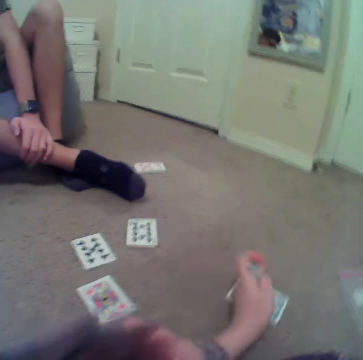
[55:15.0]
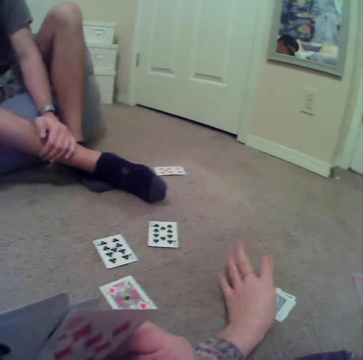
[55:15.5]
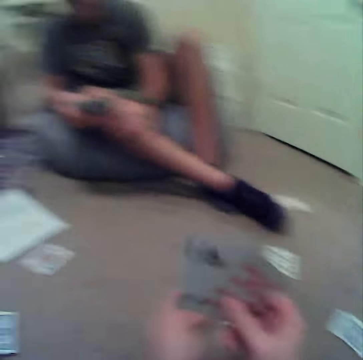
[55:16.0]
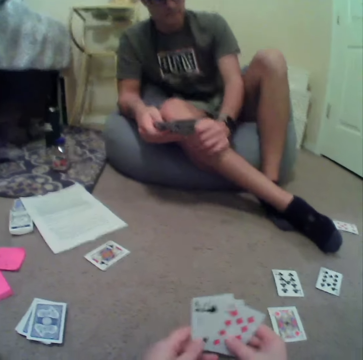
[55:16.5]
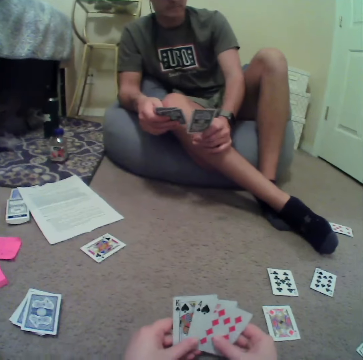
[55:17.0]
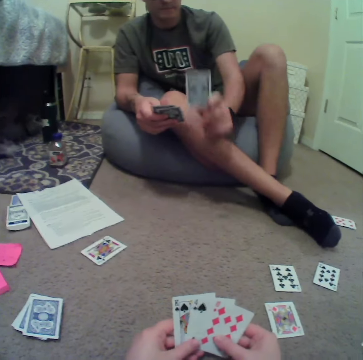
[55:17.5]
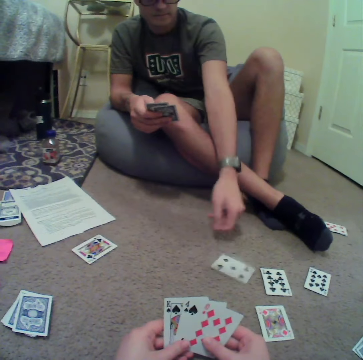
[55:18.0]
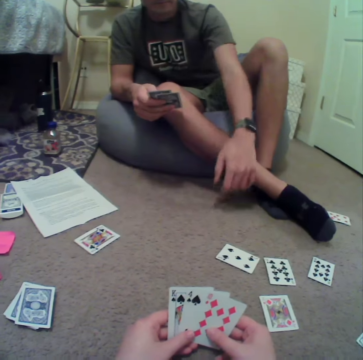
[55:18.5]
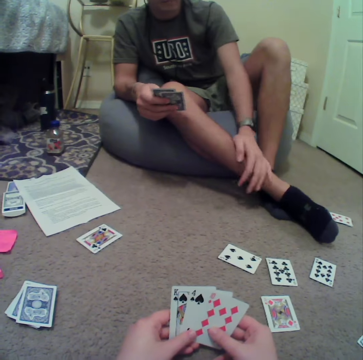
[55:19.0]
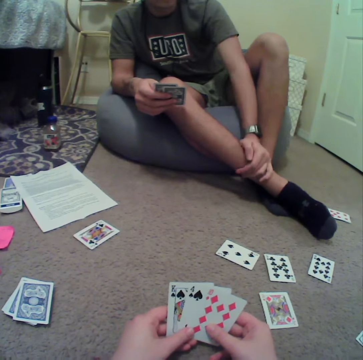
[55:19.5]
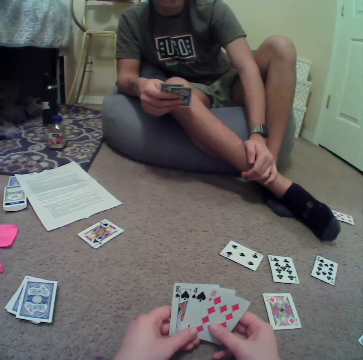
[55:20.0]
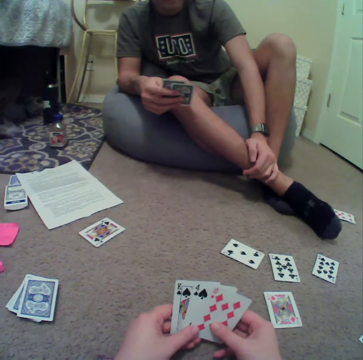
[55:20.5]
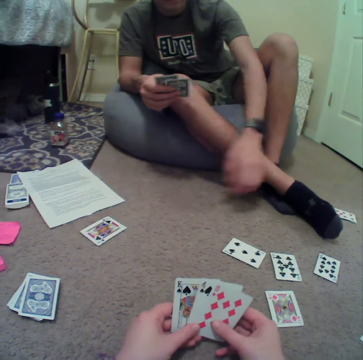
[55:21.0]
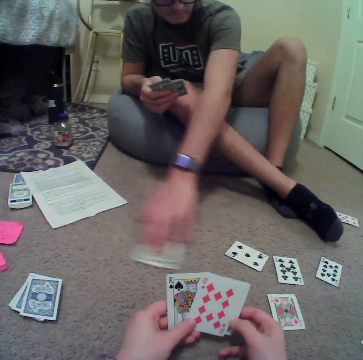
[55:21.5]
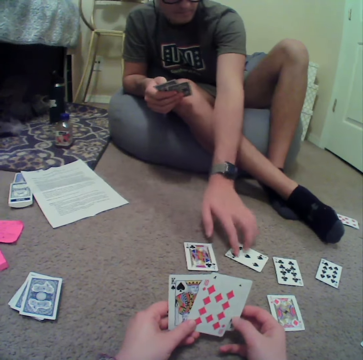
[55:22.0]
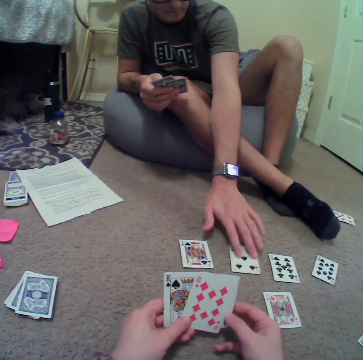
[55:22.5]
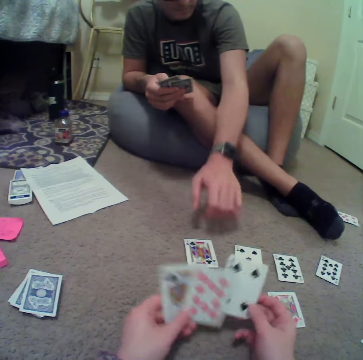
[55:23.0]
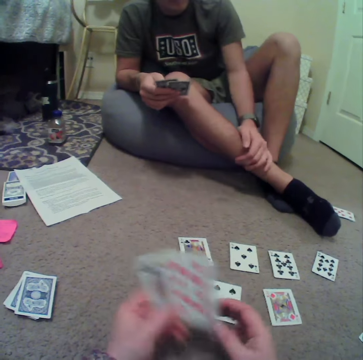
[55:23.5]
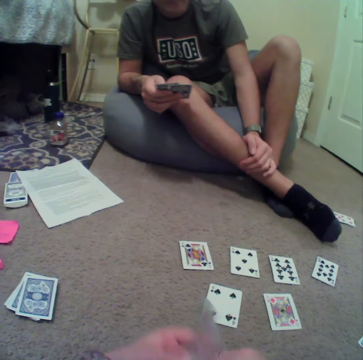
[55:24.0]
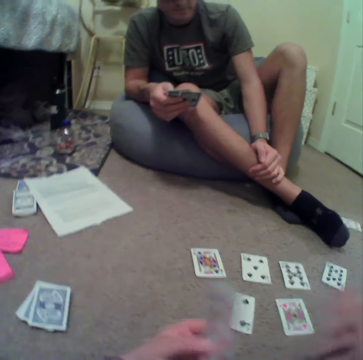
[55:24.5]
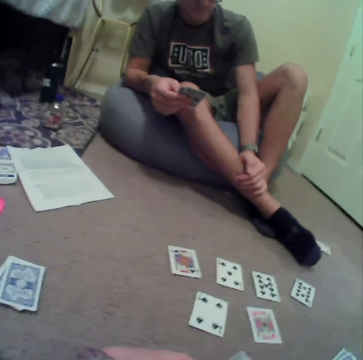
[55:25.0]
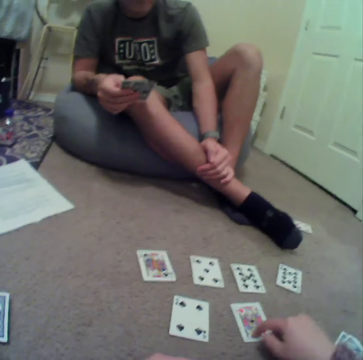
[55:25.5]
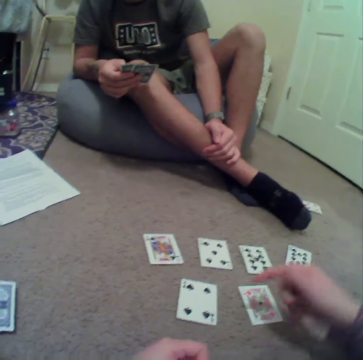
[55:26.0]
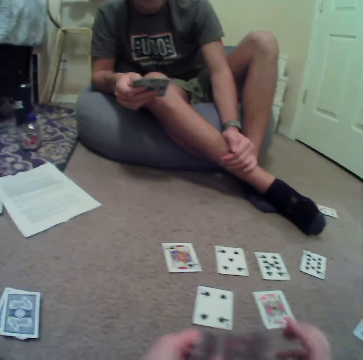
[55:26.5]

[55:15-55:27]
The camera wearer puts the cards together. A person plays rummy card game in the room. The camera wearer puts the card down and moves the card on the floor. They play rummy card game in the room. They put the card down.

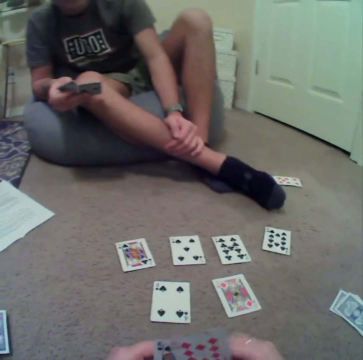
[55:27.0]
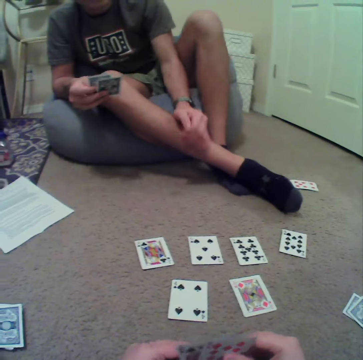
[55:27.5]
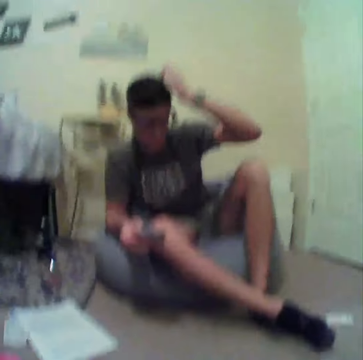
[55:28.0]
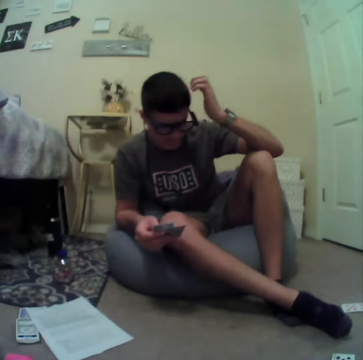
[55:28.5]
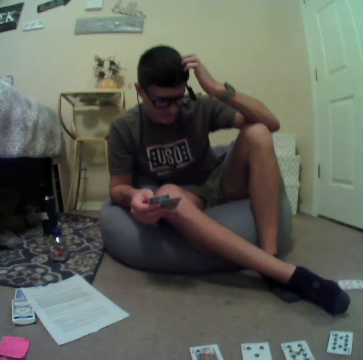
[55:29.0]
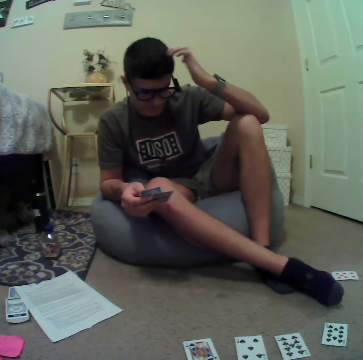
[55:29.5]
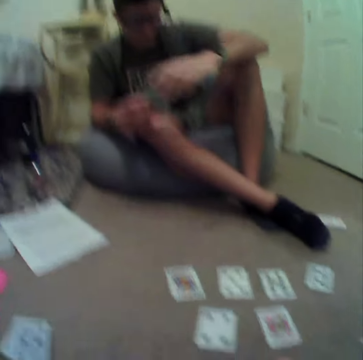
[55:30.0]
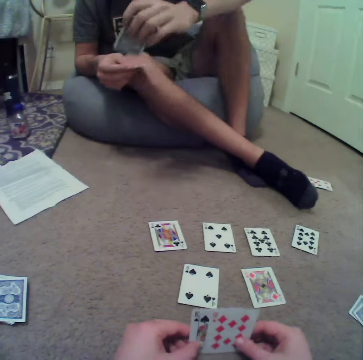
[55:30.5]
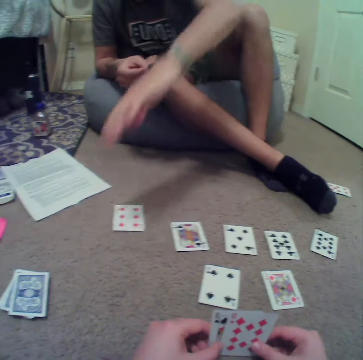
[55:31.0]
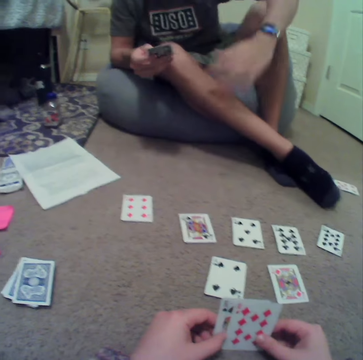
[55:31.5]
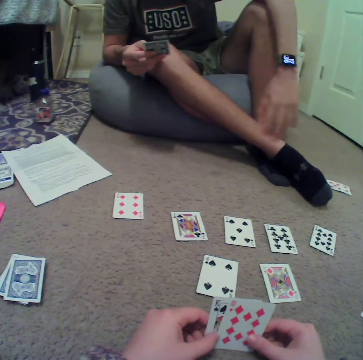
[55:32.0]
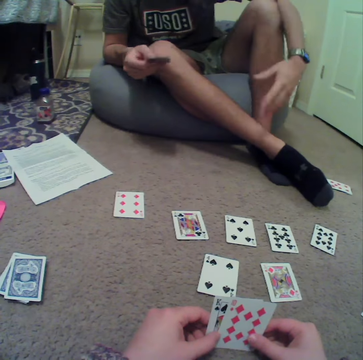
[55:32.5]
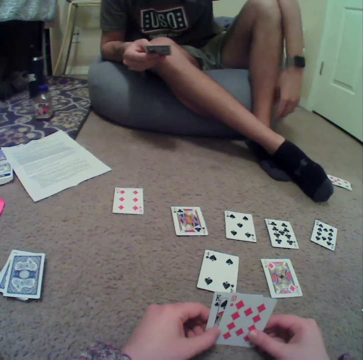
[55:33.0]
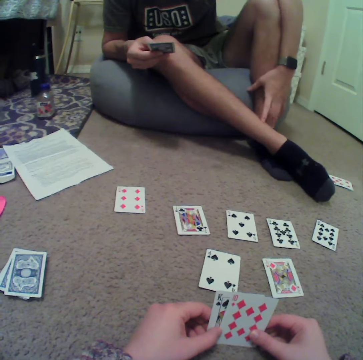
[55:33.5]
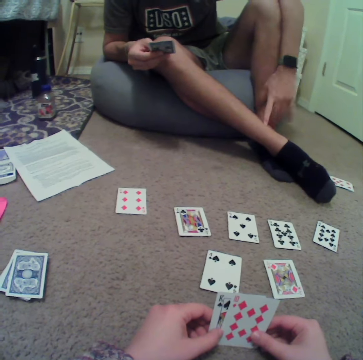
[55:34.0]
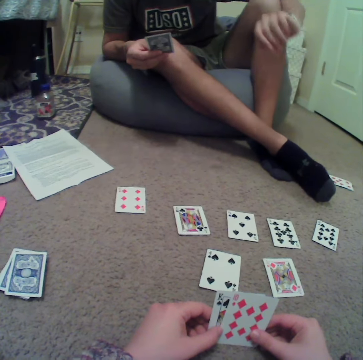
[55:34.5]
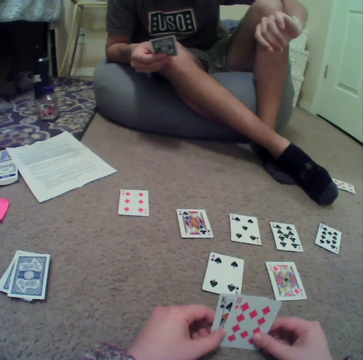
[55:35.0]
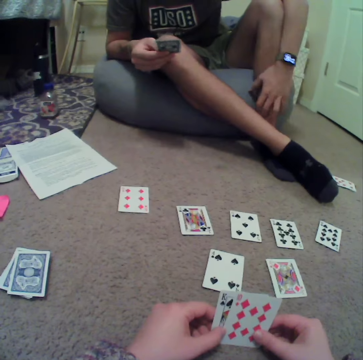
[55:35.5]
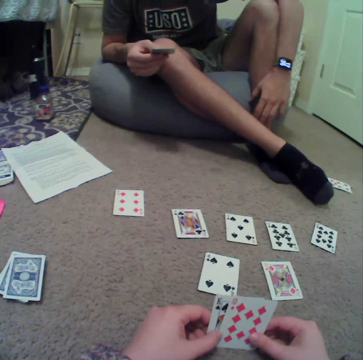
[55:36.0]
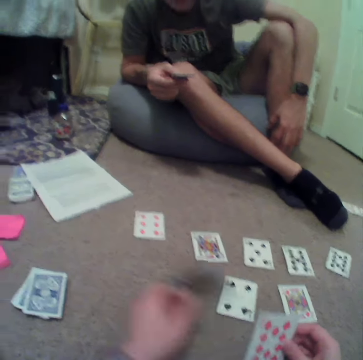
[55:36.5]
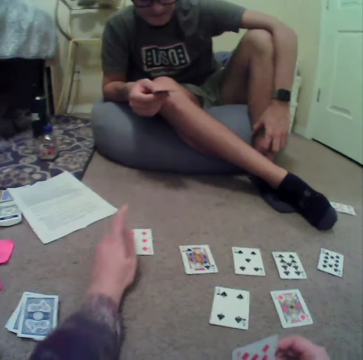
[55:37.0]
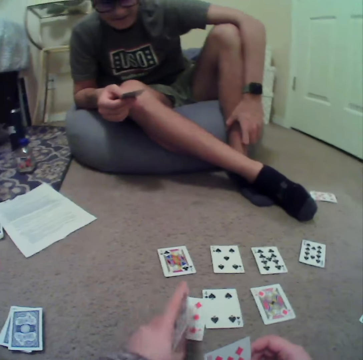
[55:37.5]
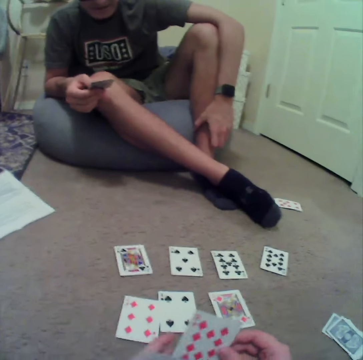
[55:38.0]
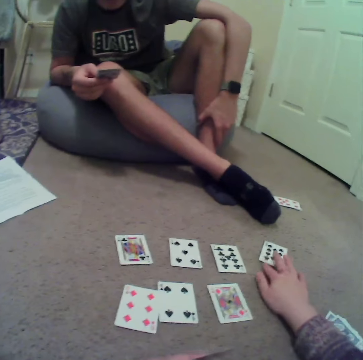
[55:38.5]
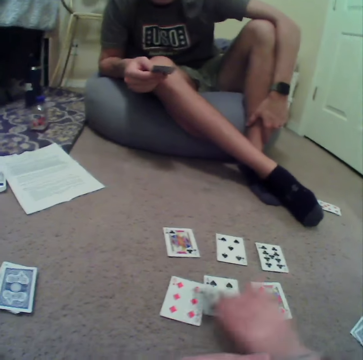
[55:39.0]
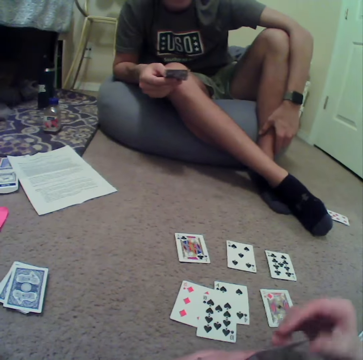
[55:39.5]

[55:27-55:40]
A person touches their head with the left hand. The person plays rummy card game in the room. The person puts the card on the floor. The camera wearer plays rummy card game in the room. They place the card on the floor.

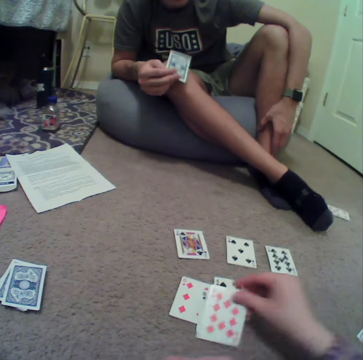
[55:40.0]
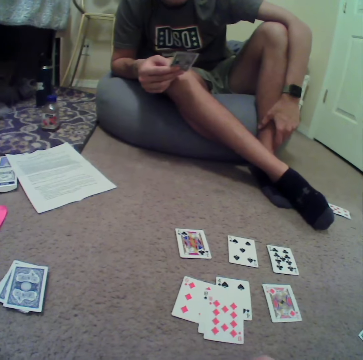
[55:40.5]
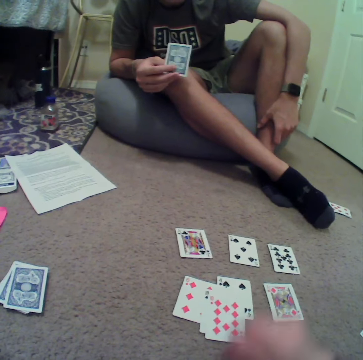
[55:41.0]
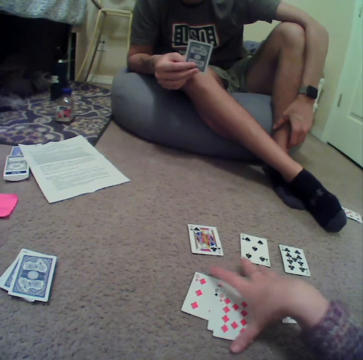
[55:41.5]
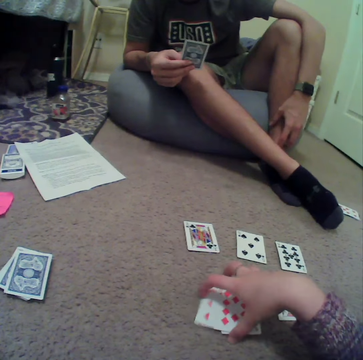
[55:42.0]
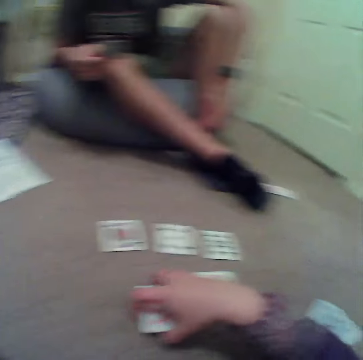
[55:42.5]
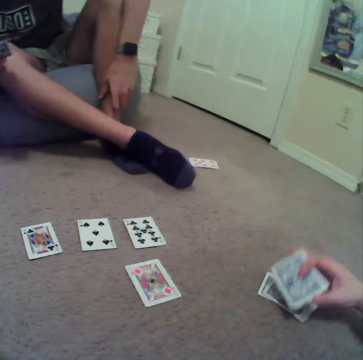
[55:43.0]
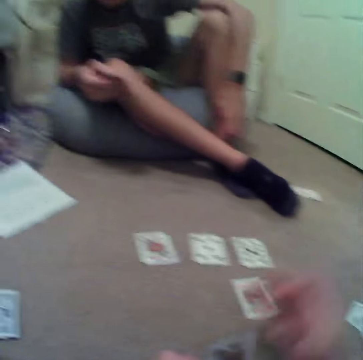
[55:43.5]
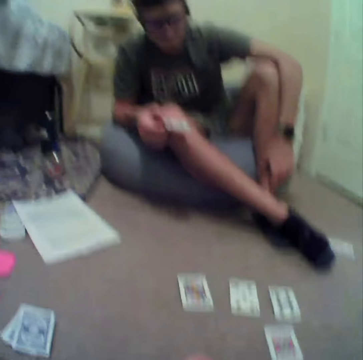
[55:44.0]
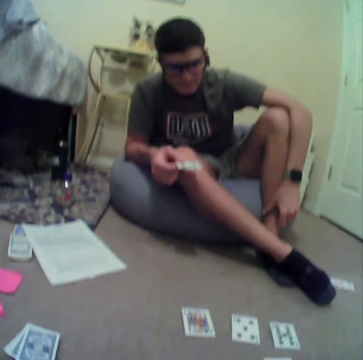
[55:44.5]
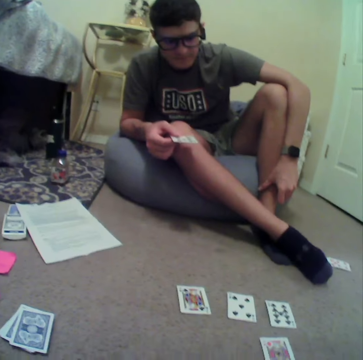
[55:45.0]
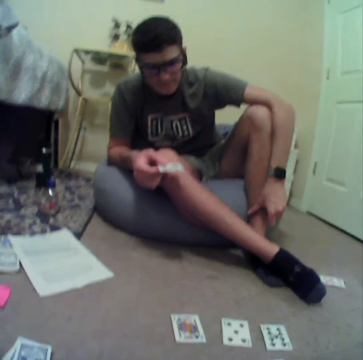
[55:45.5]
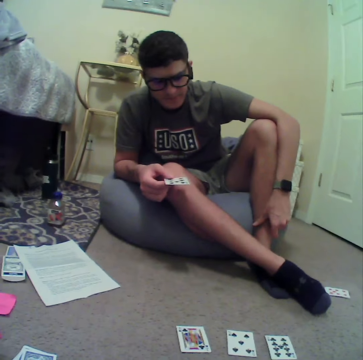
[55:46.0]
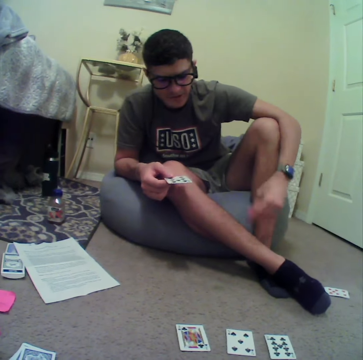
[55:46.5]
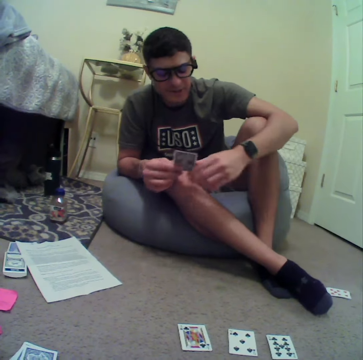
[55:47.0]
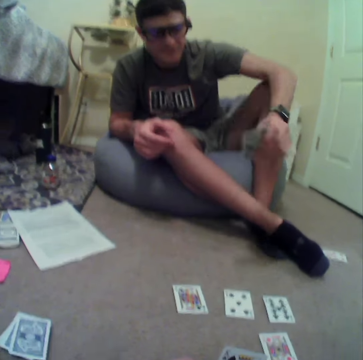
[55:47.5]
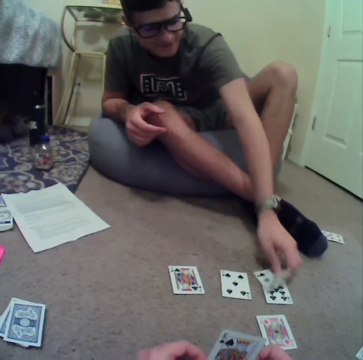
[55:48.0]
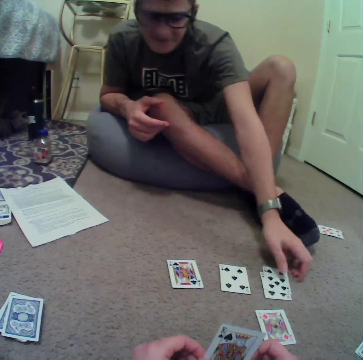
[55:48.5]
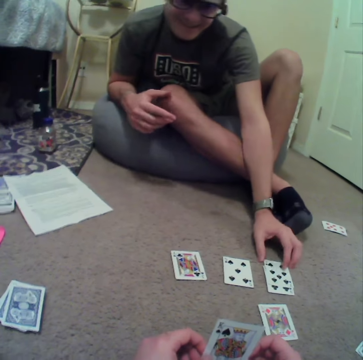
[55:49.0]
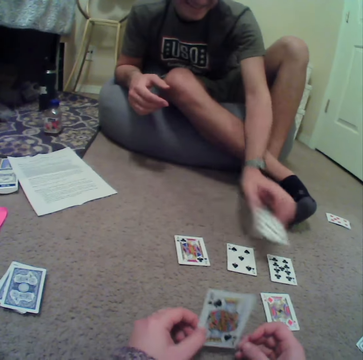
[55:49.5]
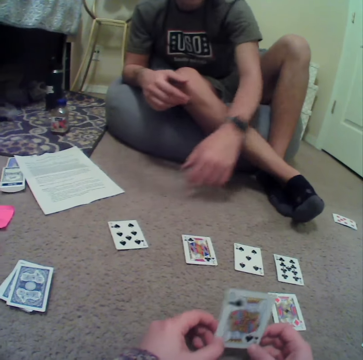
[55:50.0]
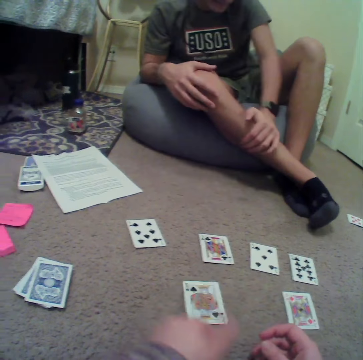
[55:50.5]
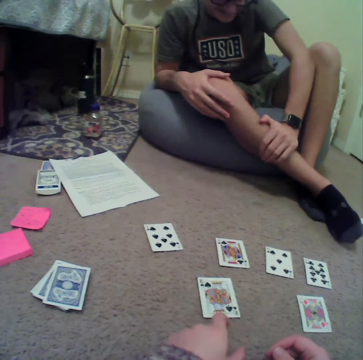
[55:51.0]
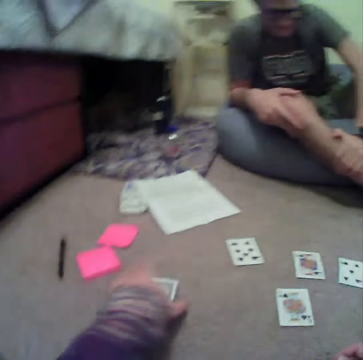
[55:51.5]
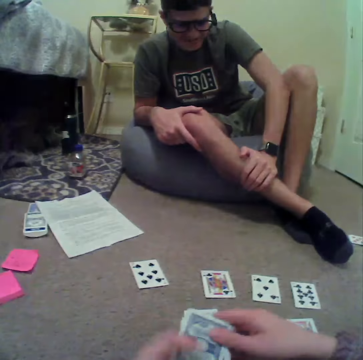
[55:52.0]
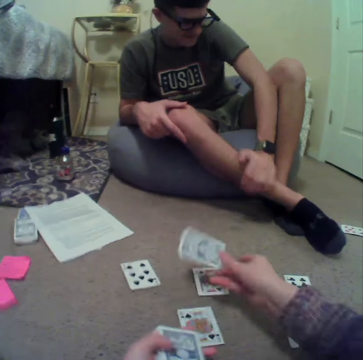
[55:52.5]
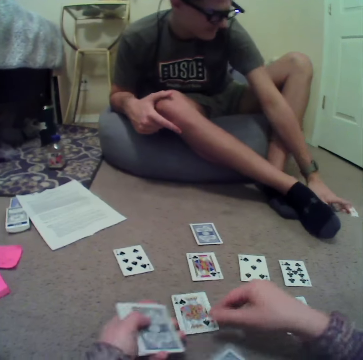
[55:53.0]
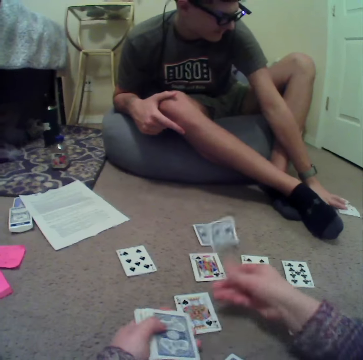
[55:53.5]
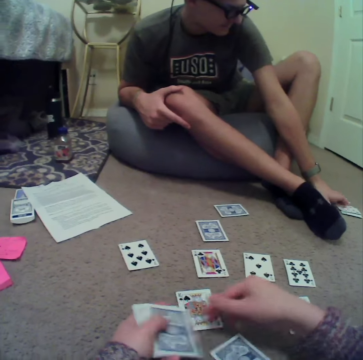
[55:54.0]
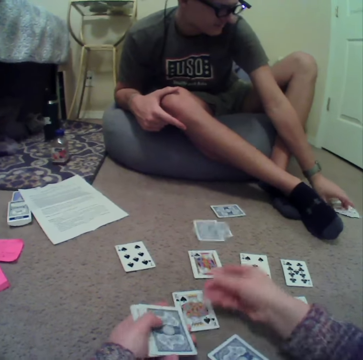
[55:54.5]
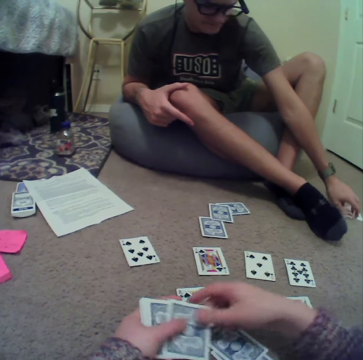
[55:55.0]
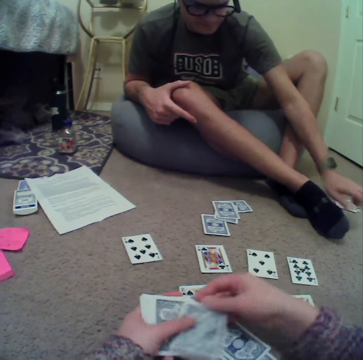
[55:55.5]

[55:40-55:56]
The camera wearer picks up the cards and places the cards on the floor. A person plays rummy card game in the room. The person places the card on the floor. The camera wearer moves the card on the floor. They play rummy card game in the room. They place the card on the floor, pick up the cards and distribute the cards.
